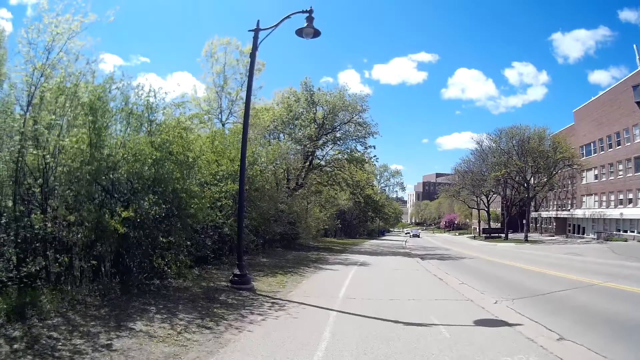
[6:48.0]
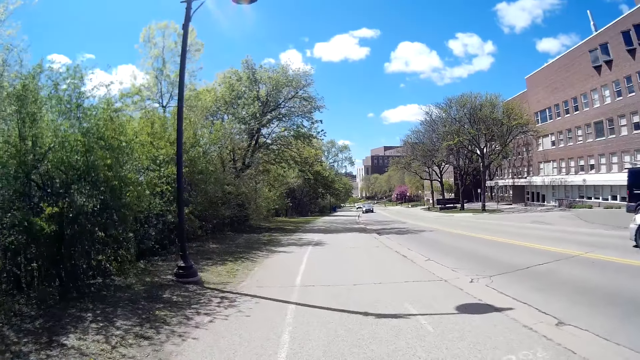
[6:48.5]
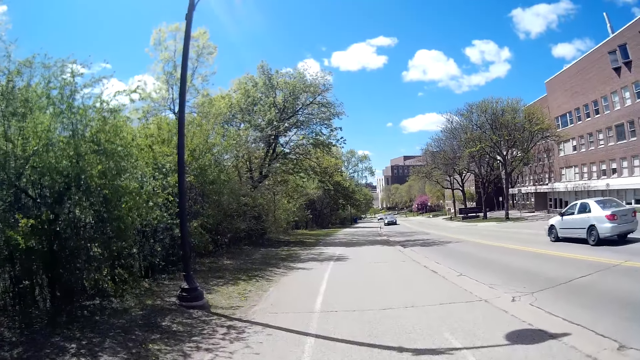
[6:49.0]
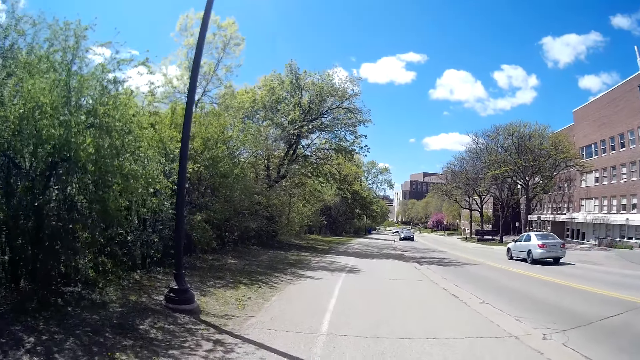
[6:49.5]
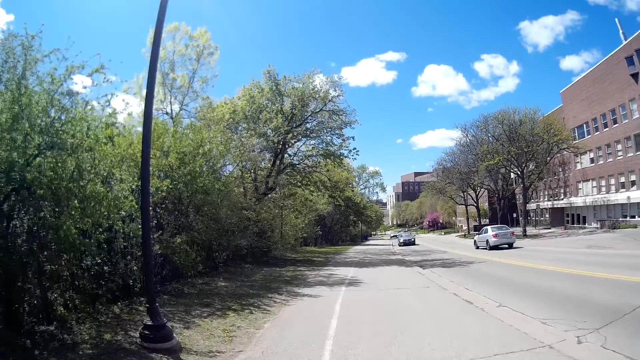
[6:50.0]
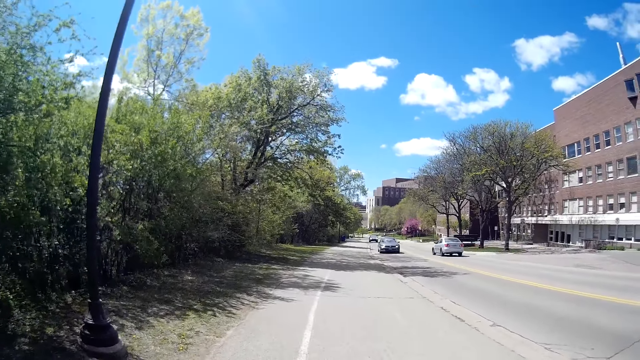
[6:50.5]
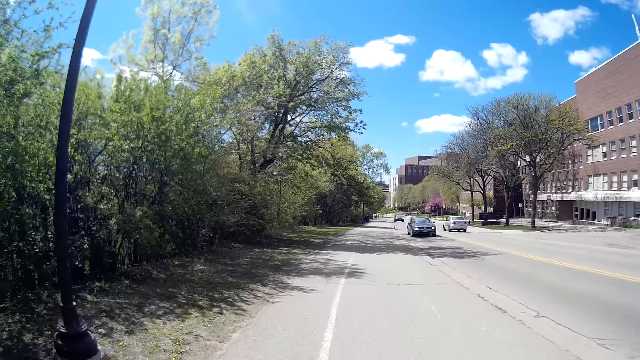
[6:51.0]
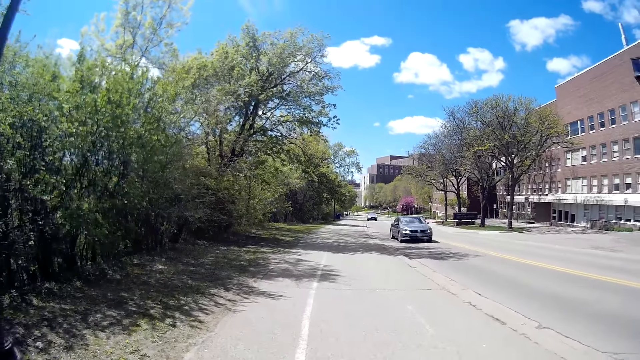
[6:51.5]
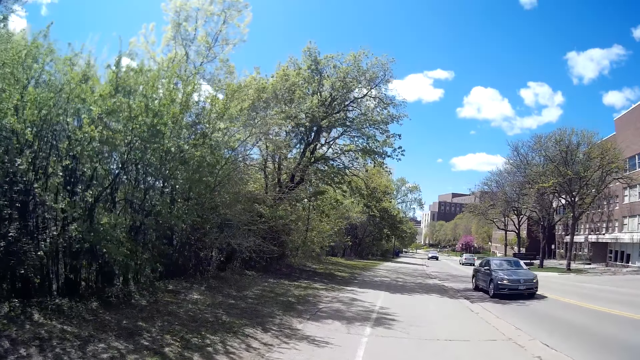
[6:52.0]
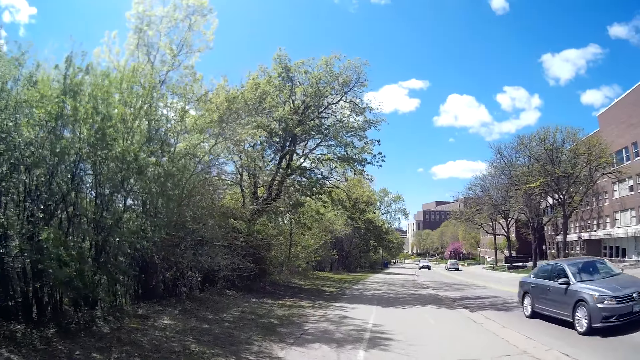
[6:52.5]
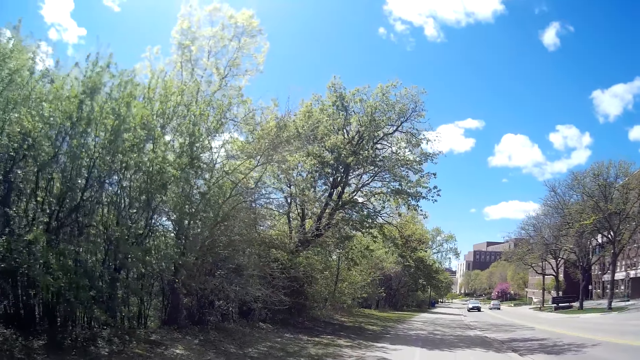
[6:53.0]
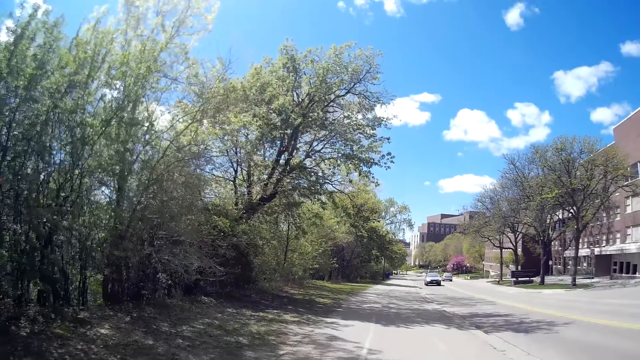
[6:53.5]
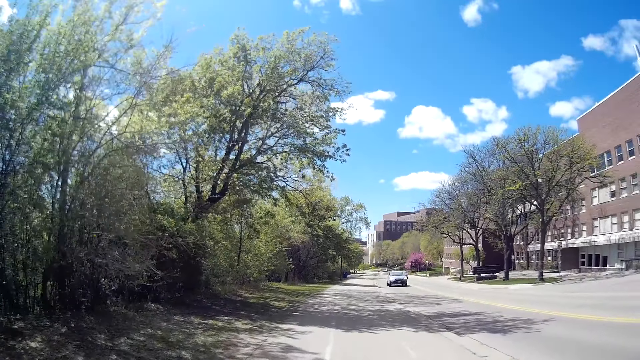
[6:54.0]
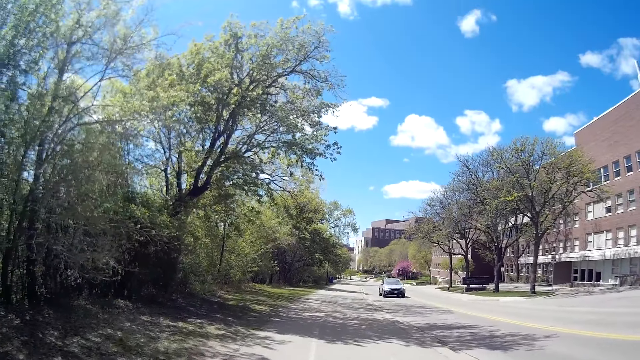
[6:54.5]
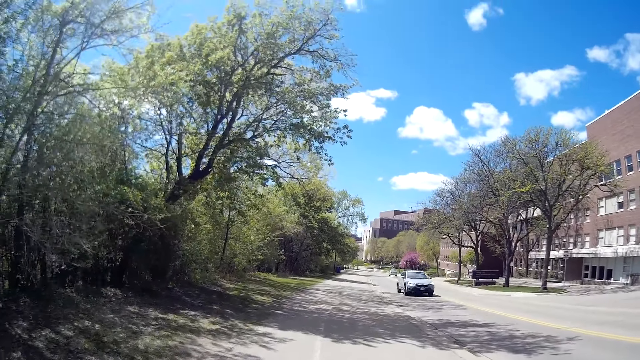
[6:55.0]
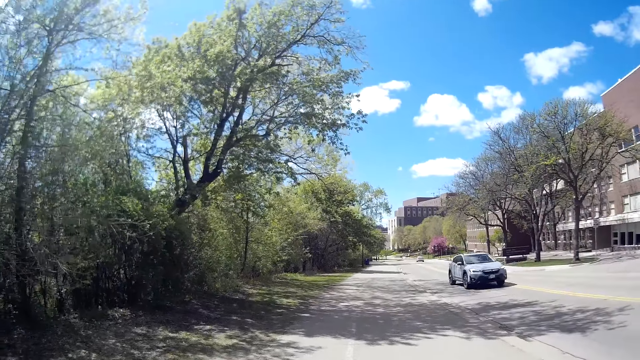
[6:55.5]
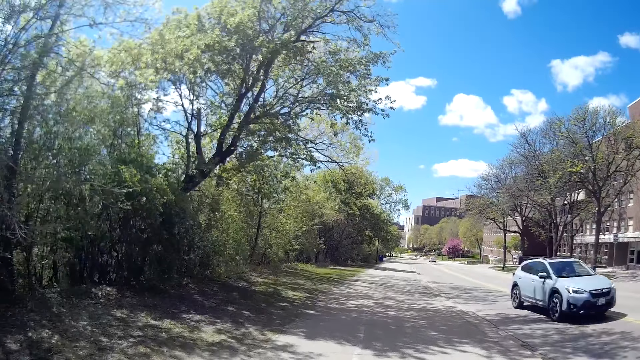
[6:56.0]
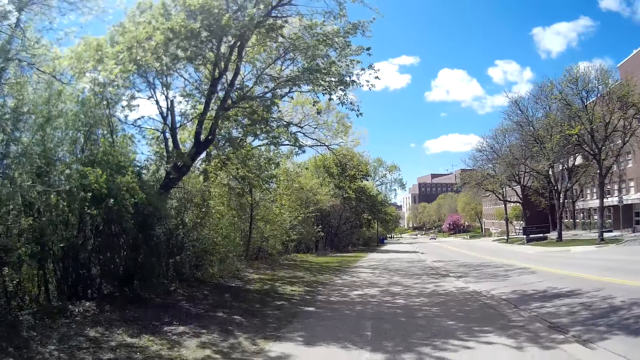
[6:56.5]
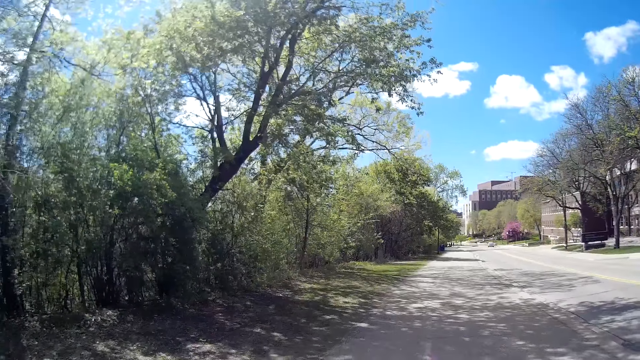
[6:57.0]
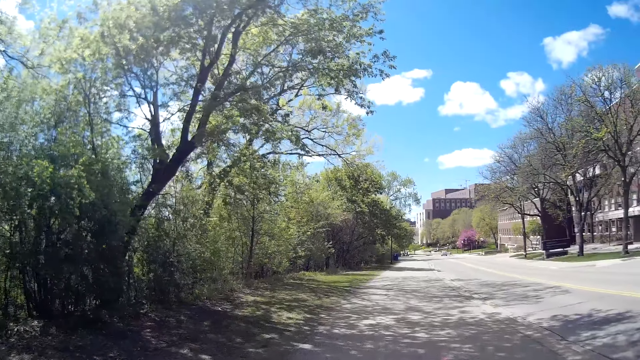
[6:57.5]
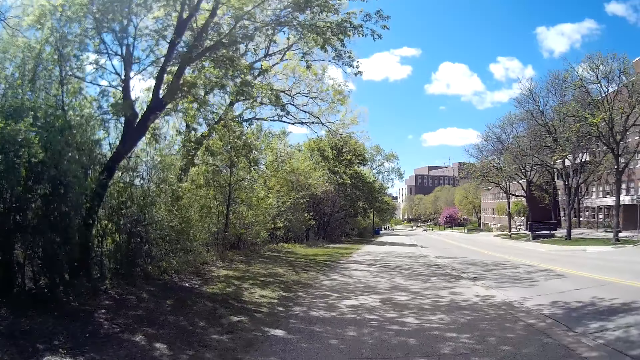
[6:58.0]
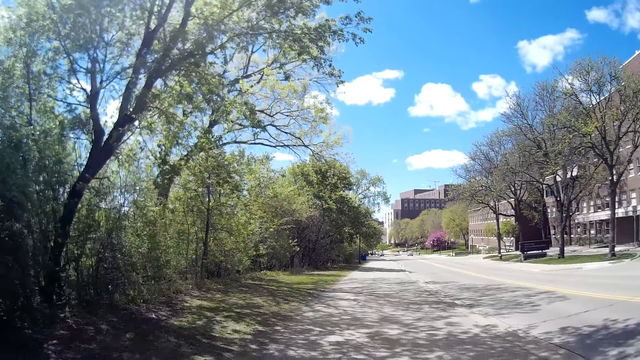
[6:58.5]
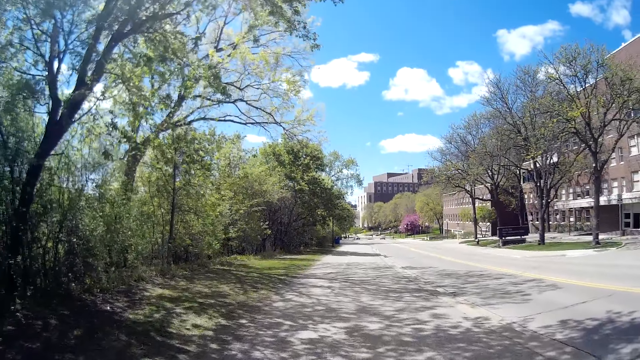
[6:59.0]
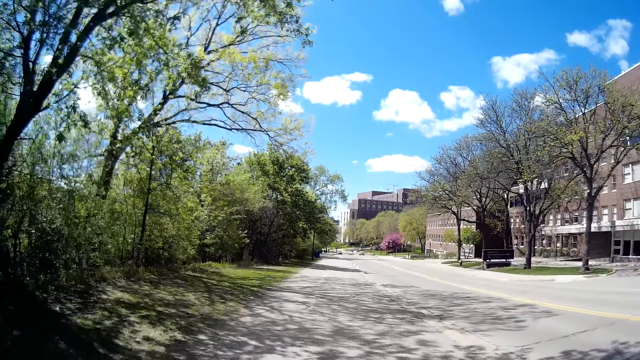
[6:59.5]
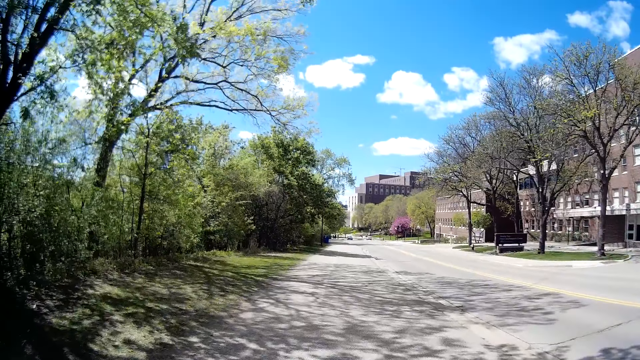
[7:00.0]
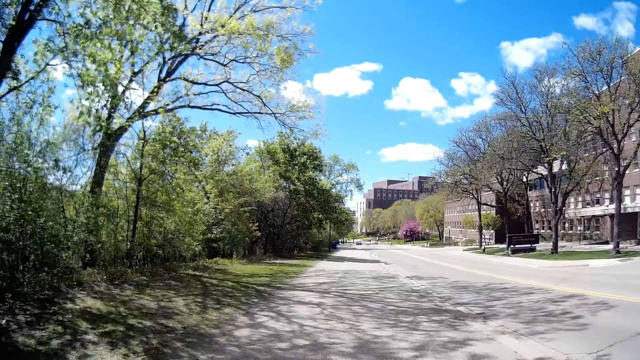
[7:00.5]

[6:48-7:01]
The camera wearer converses with the woman. A black car drives past them. A blue car drives past them. They converse with the woman.

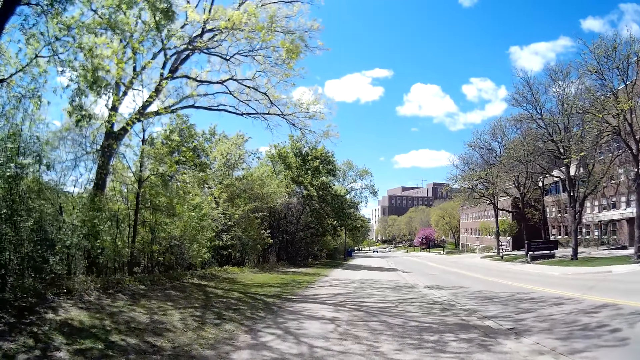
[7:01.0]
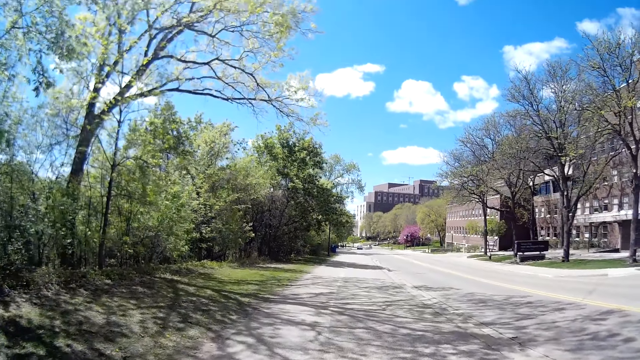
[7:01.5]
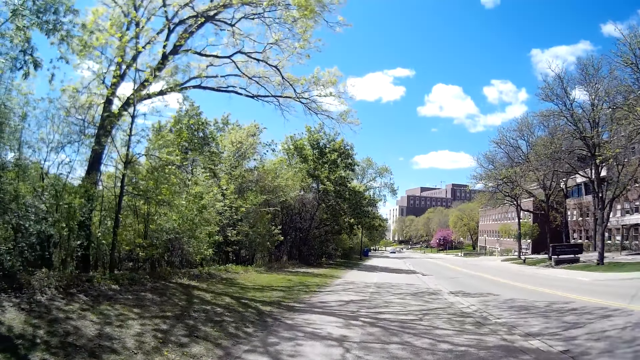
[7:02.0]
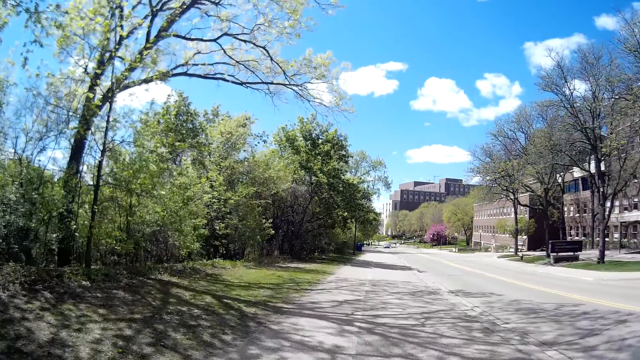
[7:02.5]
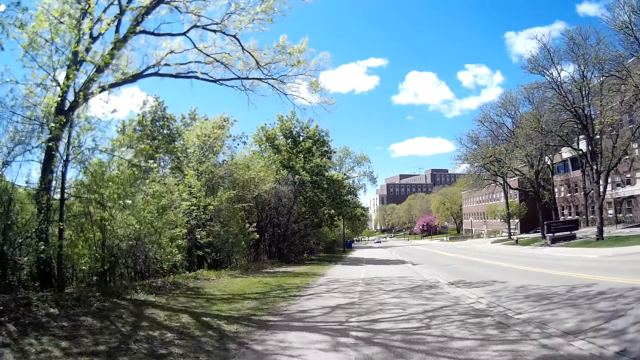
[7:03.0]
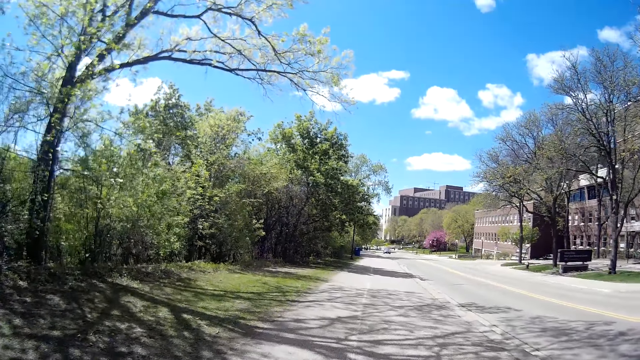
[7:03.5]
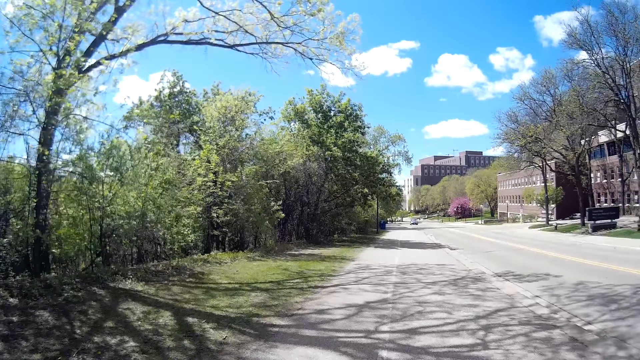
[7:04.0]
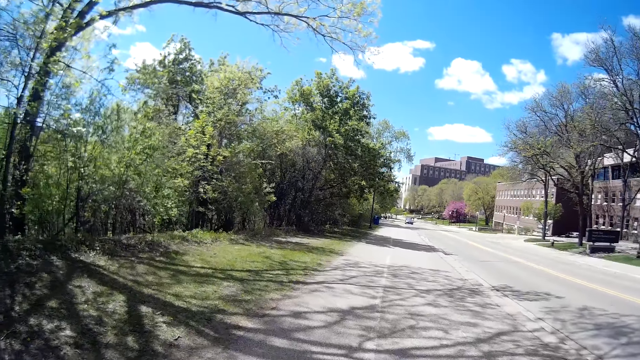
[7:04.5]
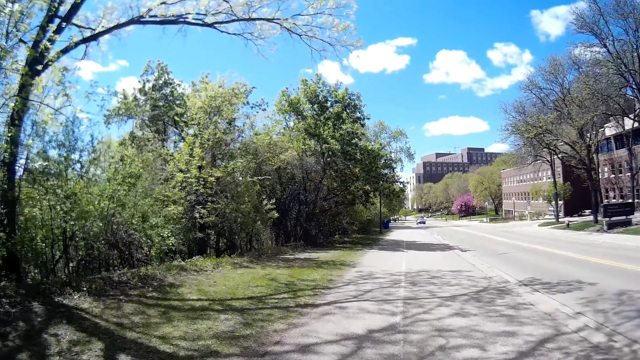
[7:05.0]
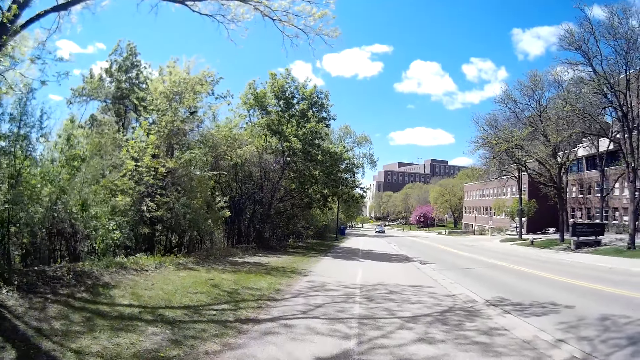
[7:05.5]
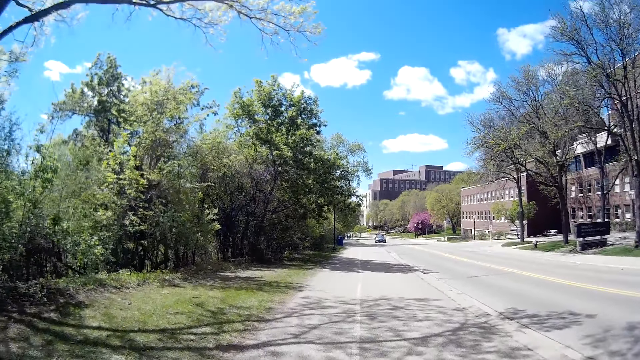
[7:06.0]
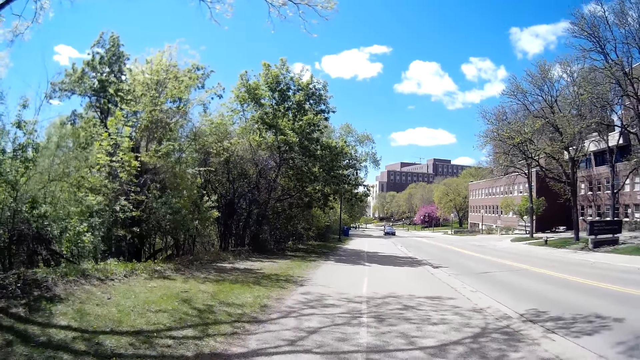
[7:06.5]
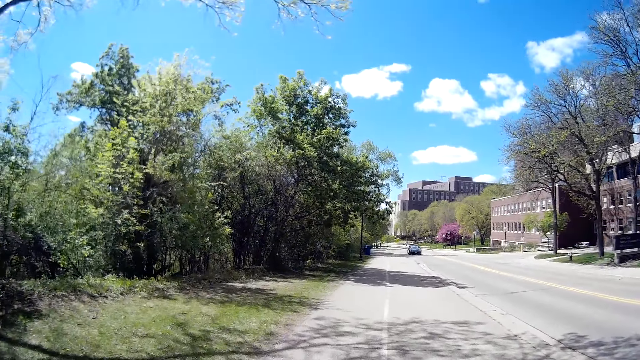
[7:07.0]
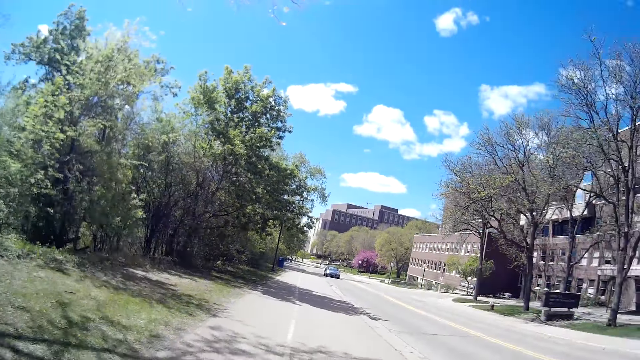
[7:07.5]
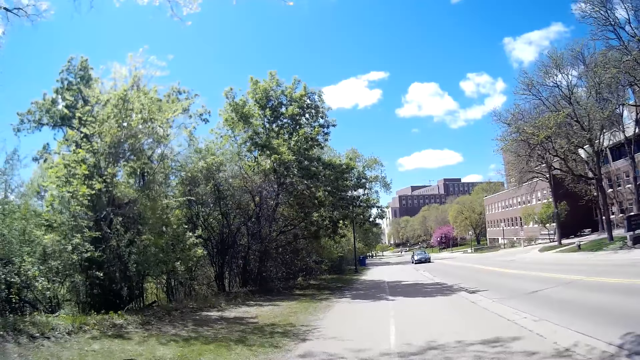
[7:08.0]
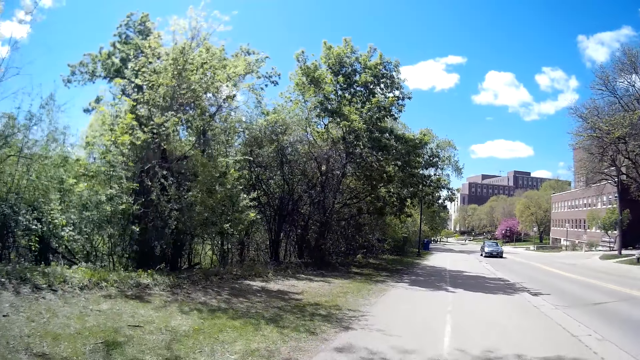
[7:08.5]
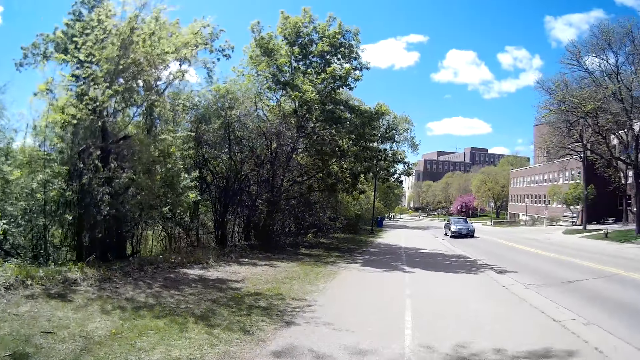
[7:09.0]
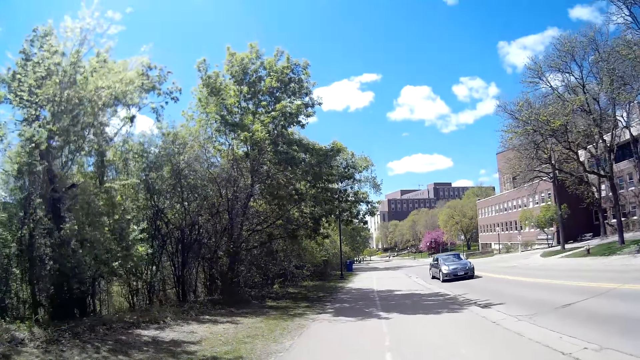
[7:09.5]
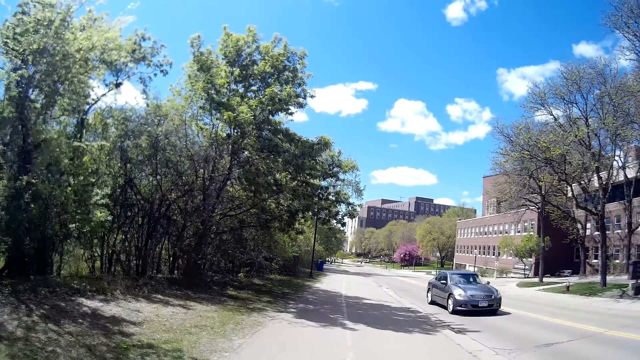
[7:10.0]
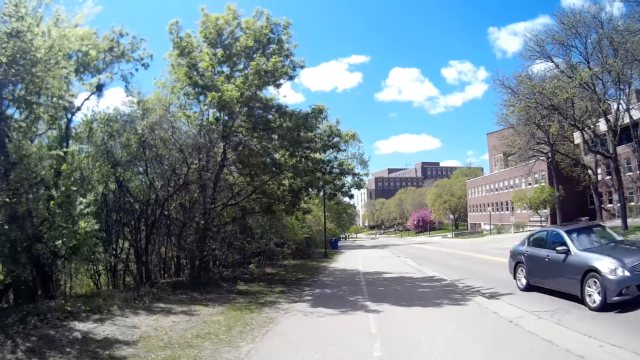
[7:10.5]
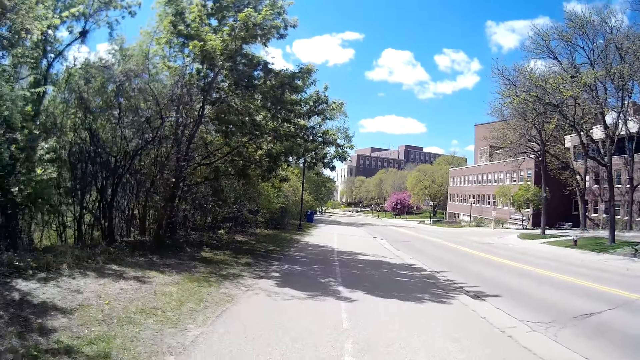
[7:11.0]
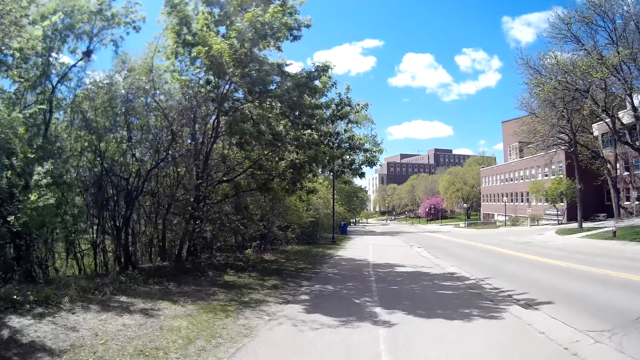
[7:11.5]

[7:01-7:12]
A grey car drives past the camera wearer.
